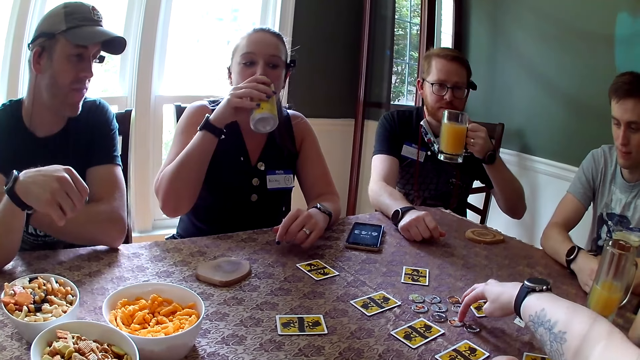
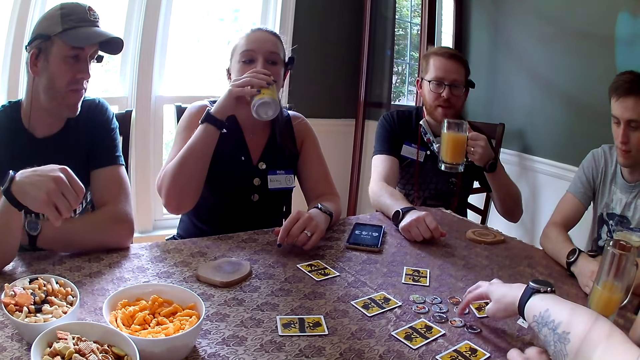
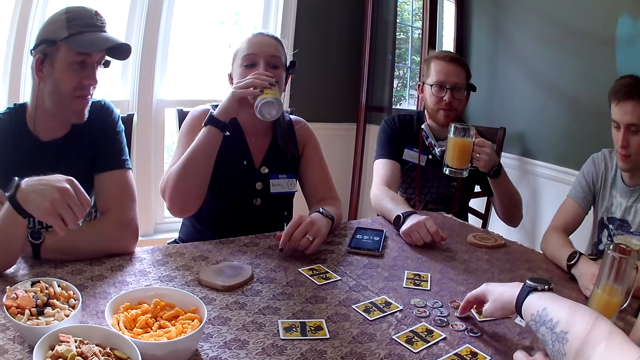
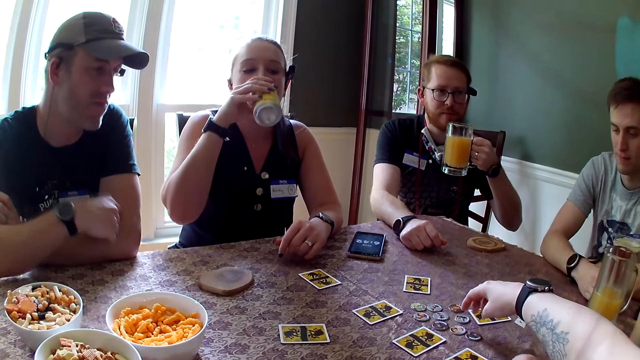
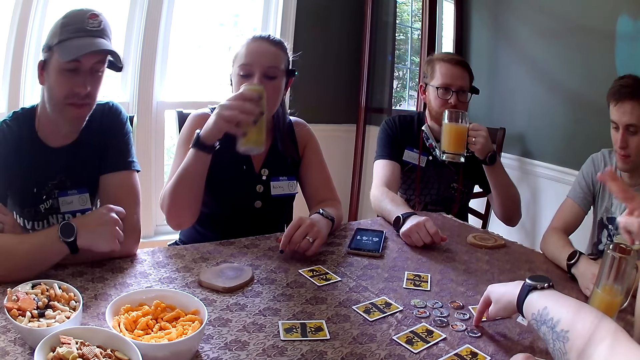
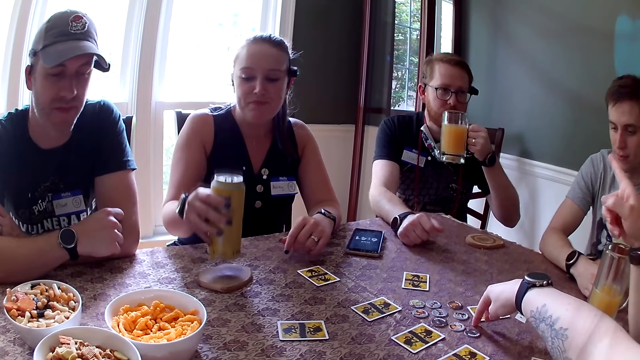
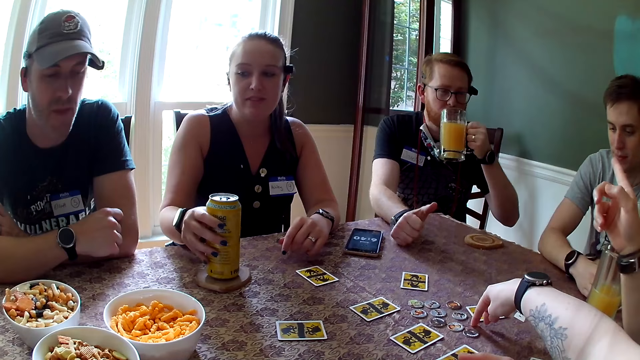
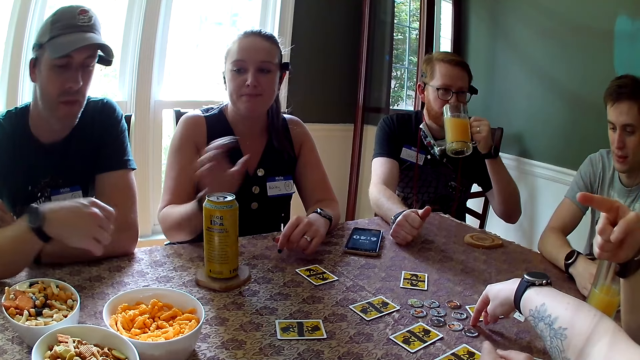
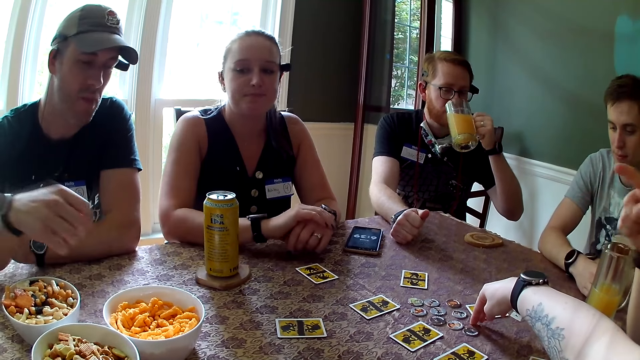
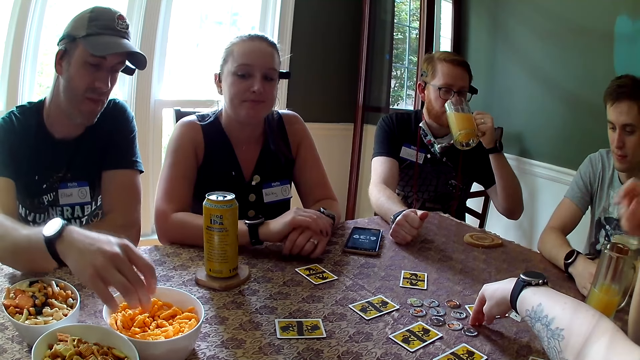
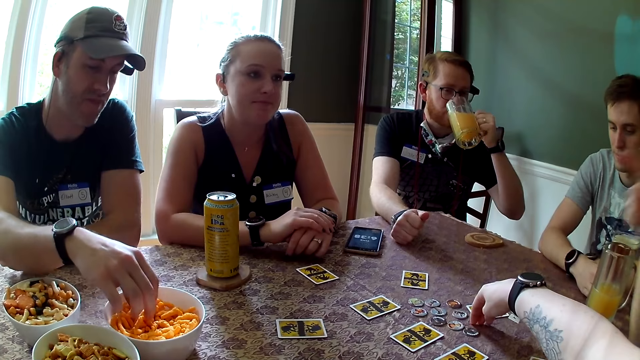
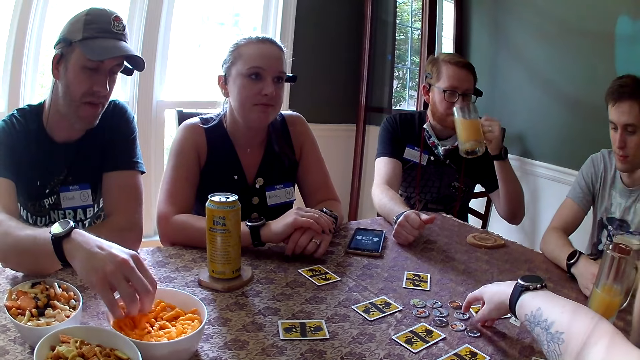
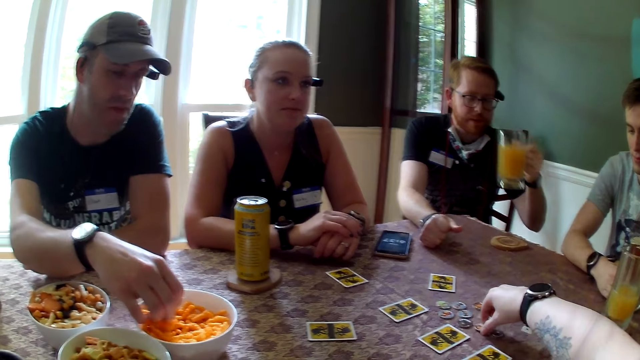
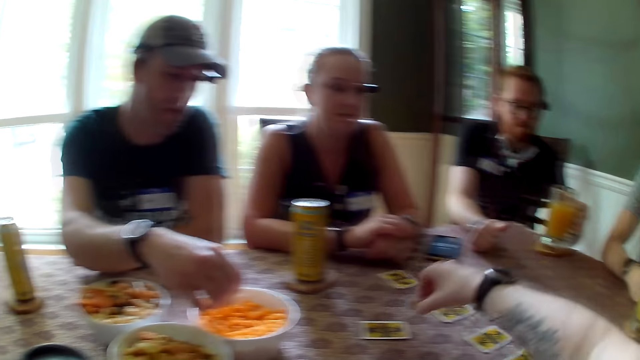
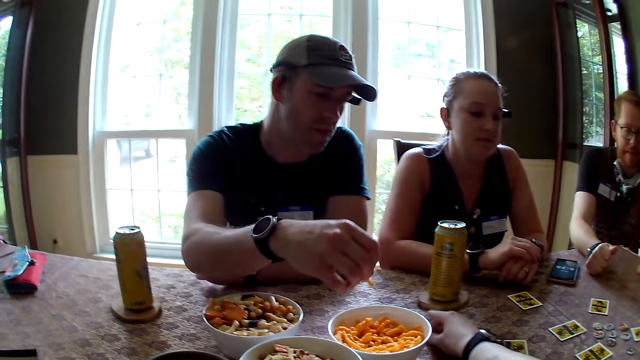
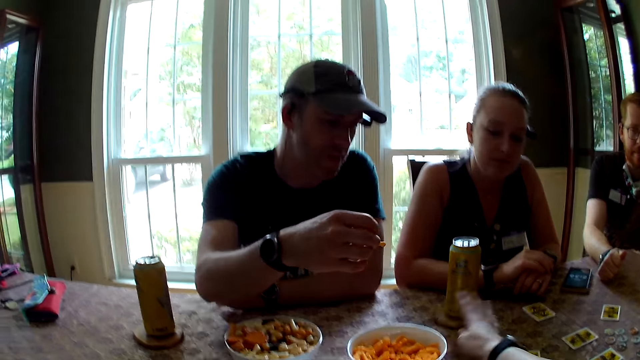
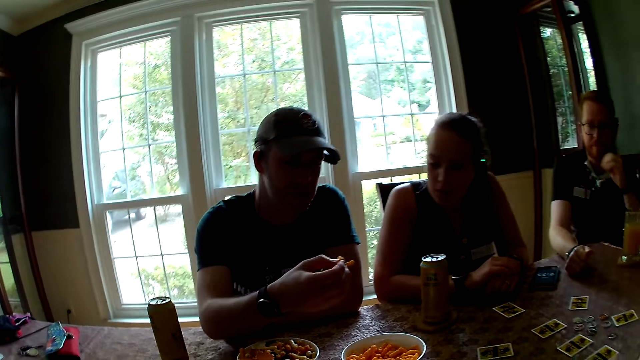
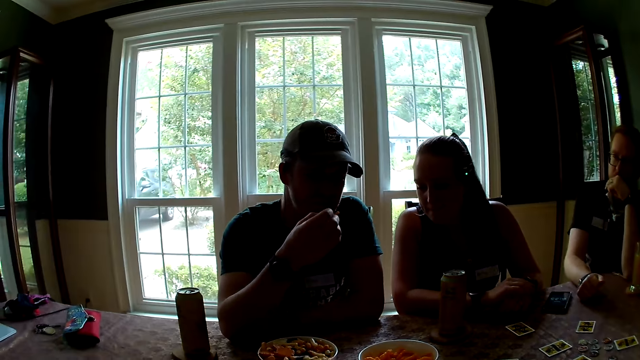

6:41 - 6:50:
A man drinks the cup of juice with his left hand. A woman drops the can in her right hand on the coaster. Another woman gestures over the table with her right hand. Another man picks cheese puffs from the bowl on the table with his right hand. The first man drops the cup of juice in his right hand on the coaster. The camera wearer picks a chip from the table with her right hand and drops the chip in her right hand on the table.

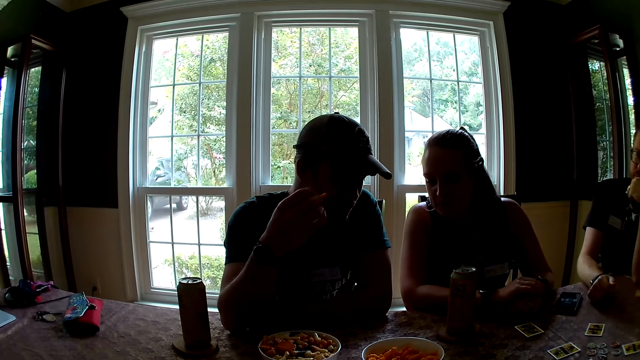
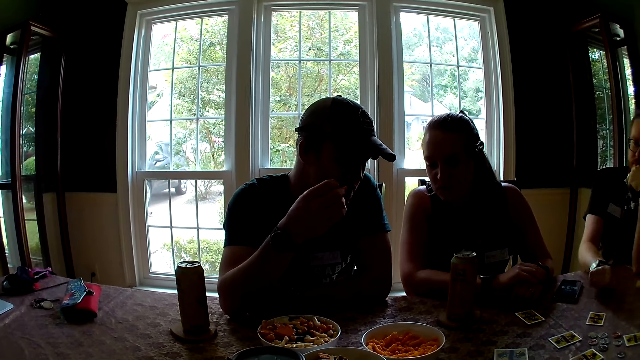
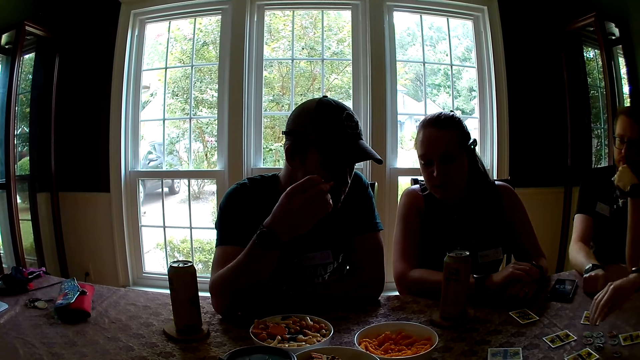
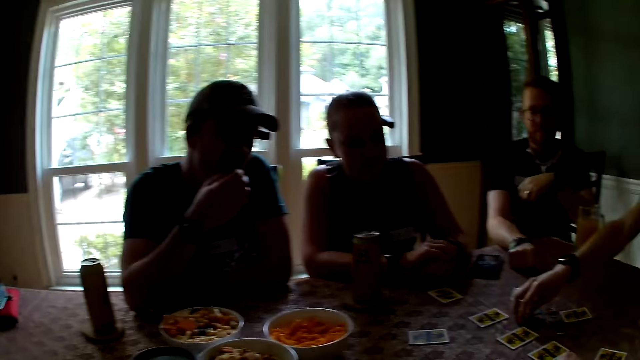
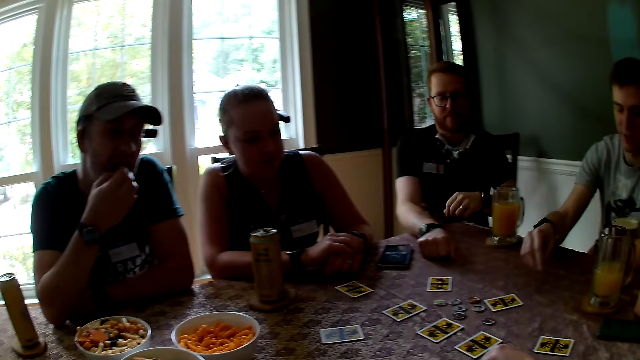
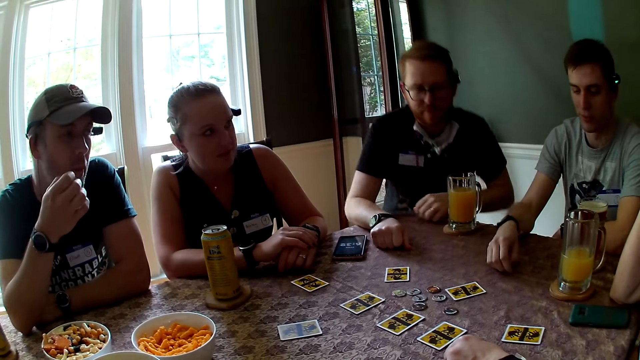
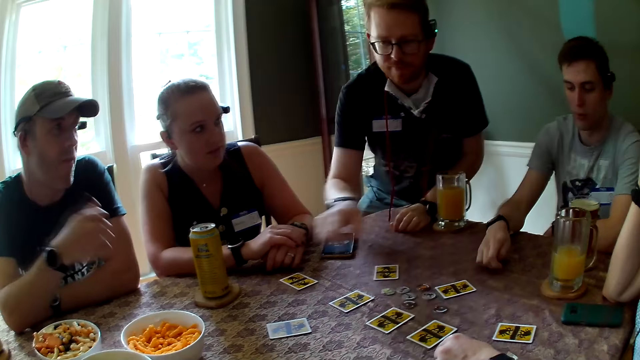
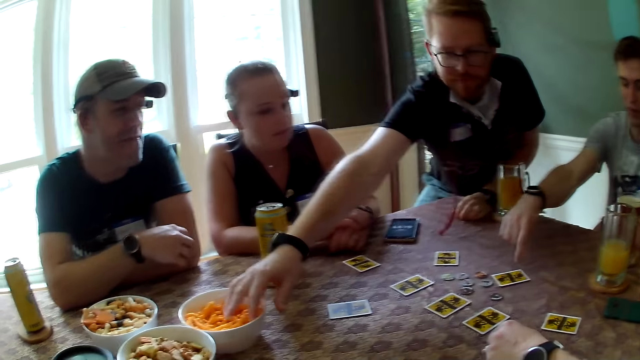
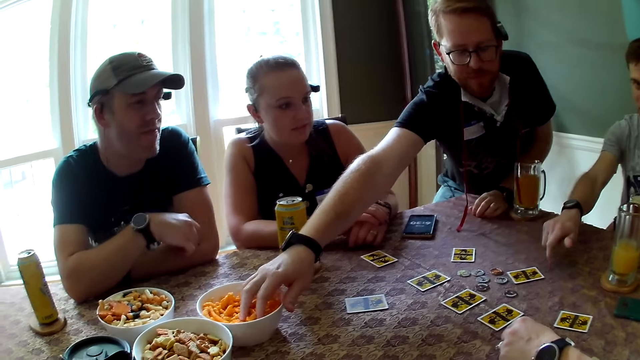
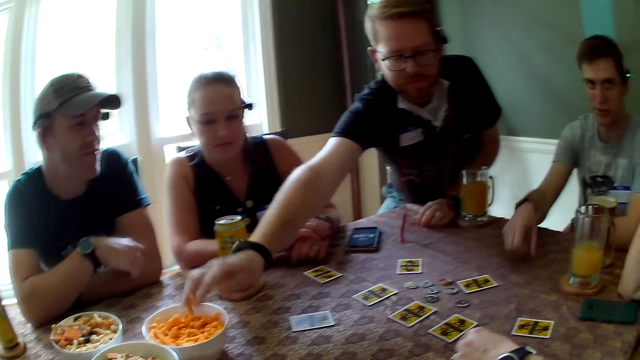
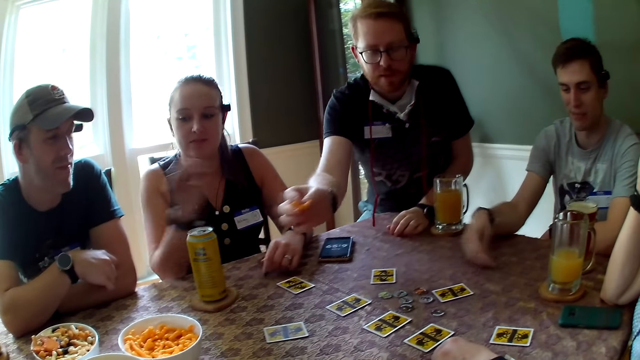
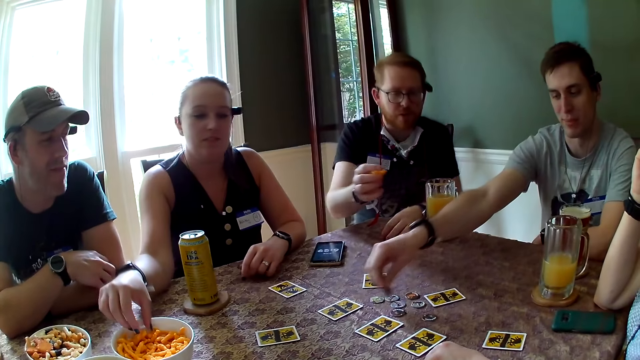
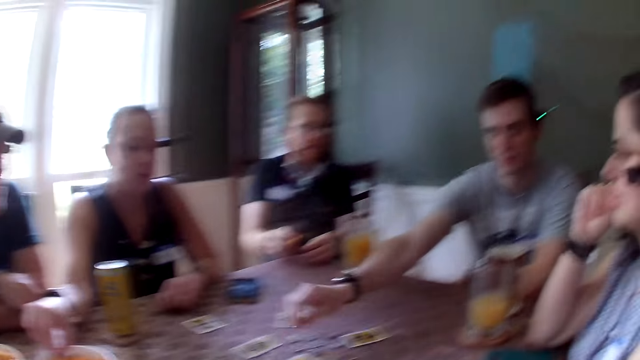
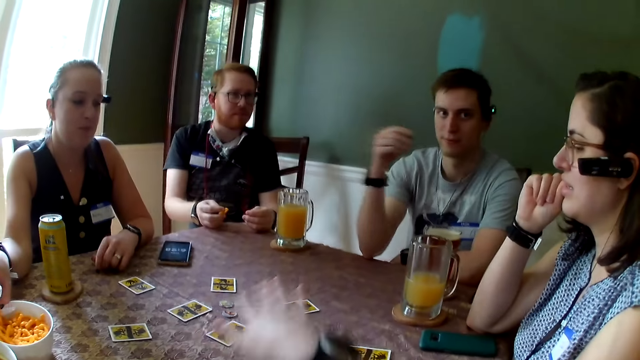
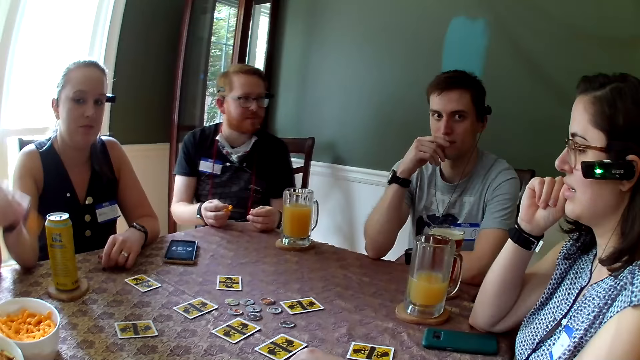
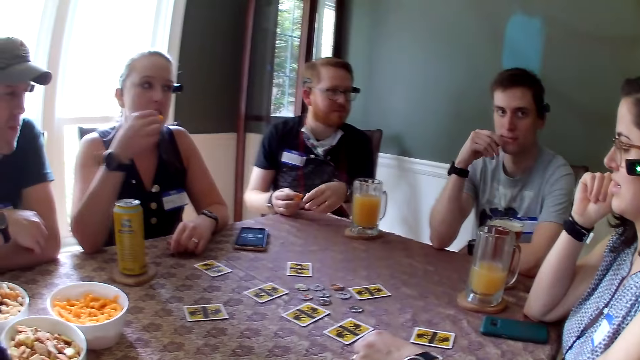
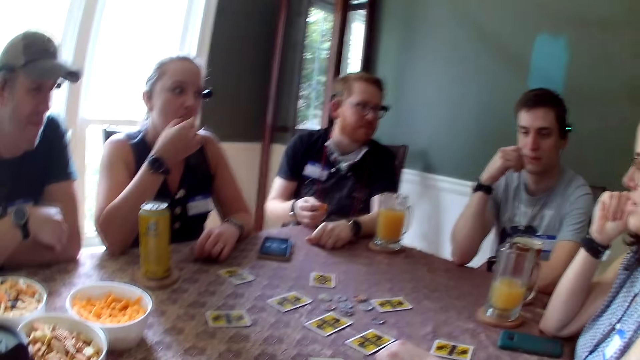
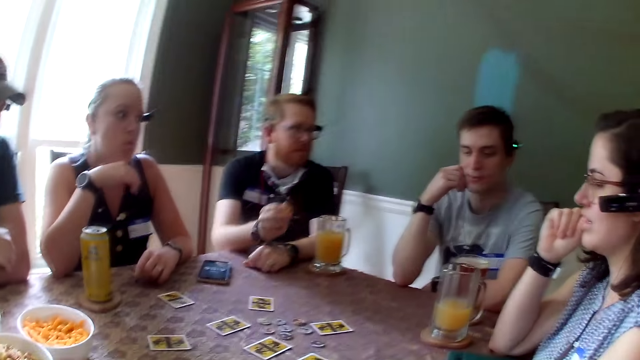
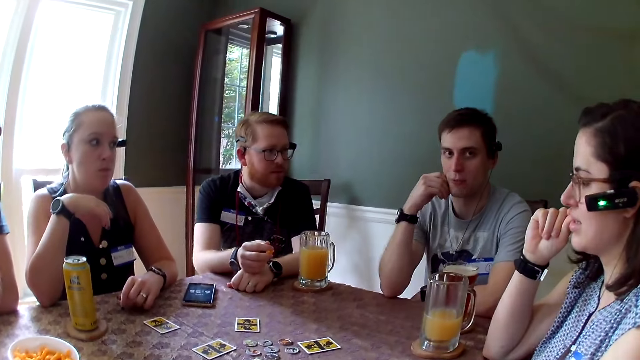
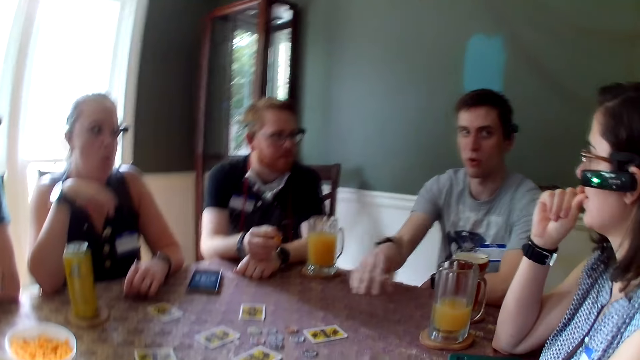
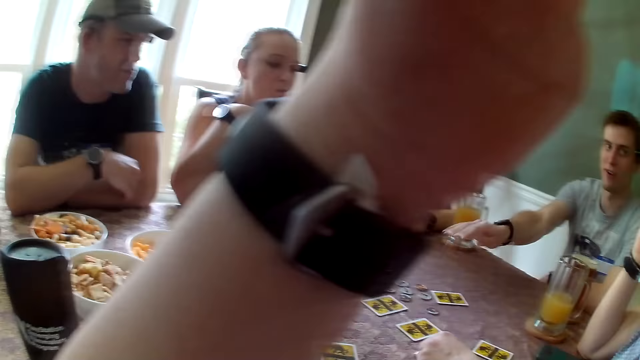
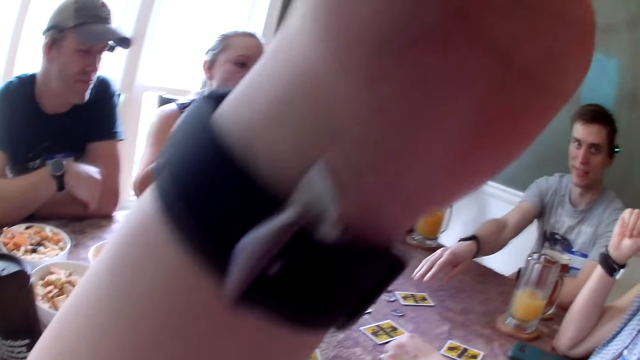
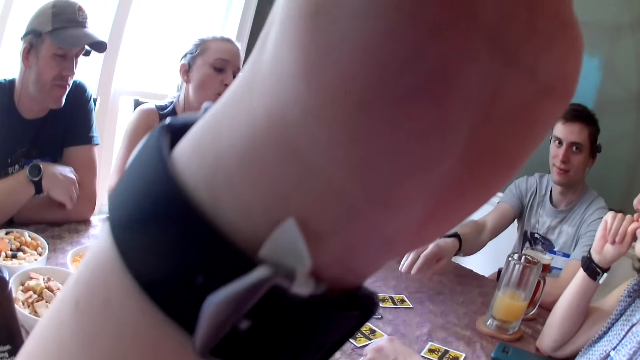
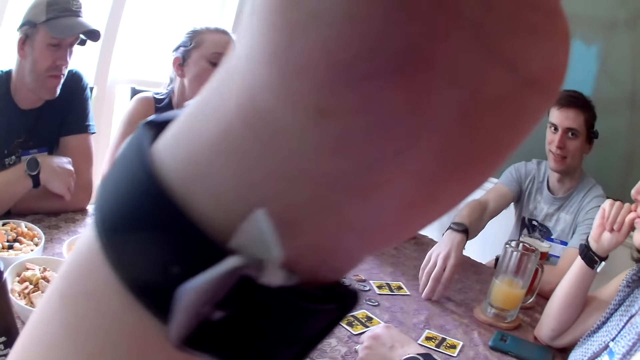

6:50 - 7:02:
A man eats the cheese puffs in his left hand. Another man gestures over the table with his right hand and gets up from a chair at the table. A third man picks the card. The second man picks cheese puffs from the bowl on the table with his right hand. A woman picks cheese puffs from the bowl on the table with her right hand. The second man sits in the chair at the table. The third man drops a chip in his right hand on the table. The camera wearer waves her right hand over the table. The third man touches his face with his right hand. The woman eats the cheese puffs in her right hand. The third man gestures over the table with his right hand. The camera wearer touches her head with her left hand. The third man talks with the camera wearer. The camera wearer fixes the camera.
